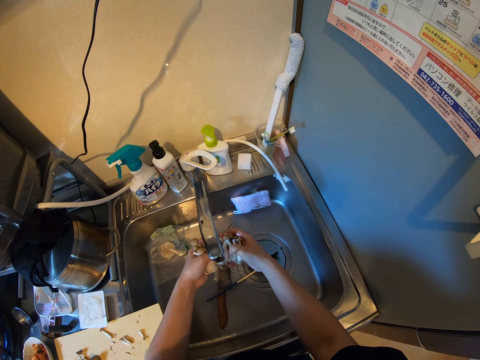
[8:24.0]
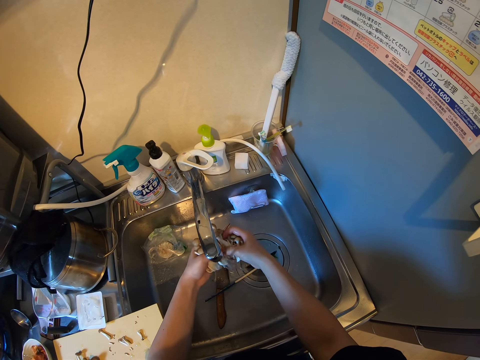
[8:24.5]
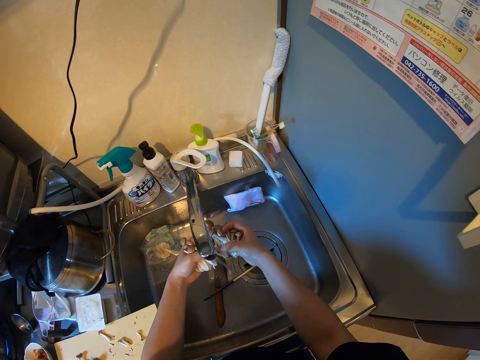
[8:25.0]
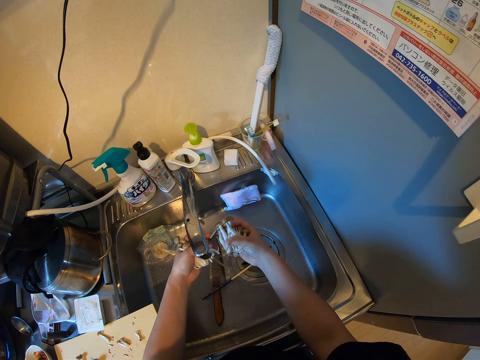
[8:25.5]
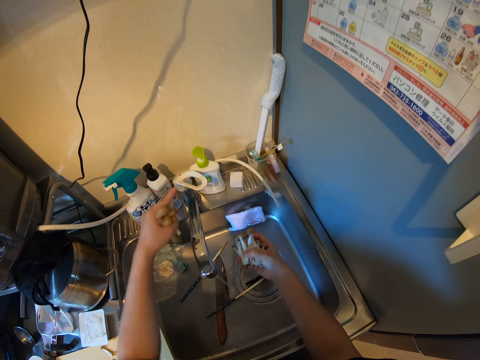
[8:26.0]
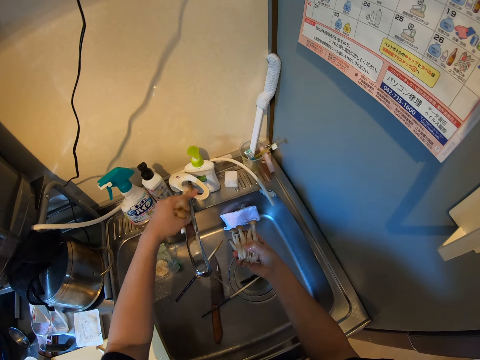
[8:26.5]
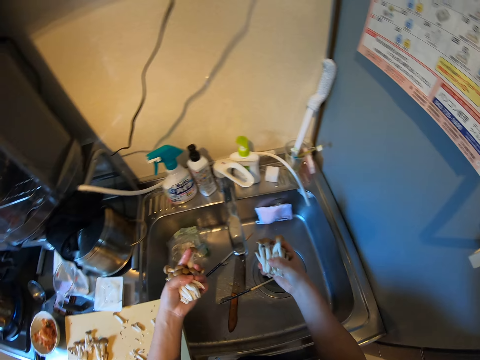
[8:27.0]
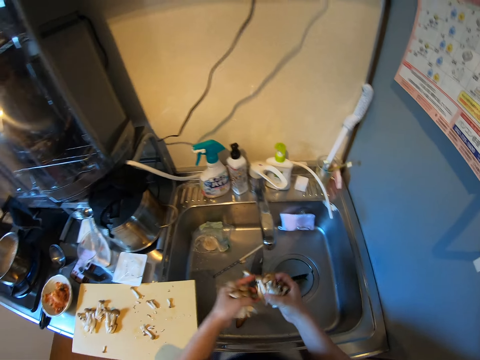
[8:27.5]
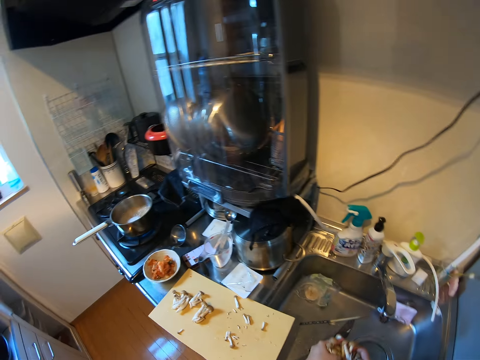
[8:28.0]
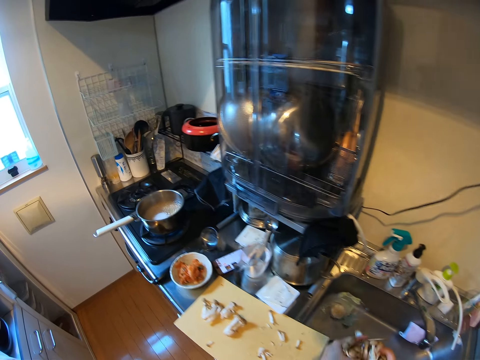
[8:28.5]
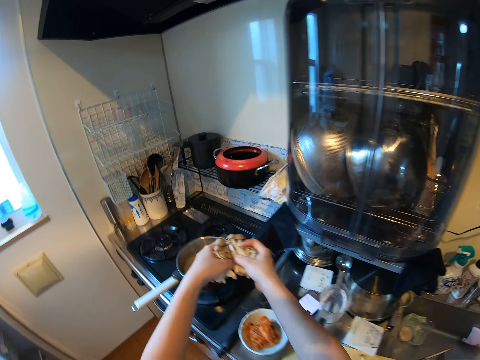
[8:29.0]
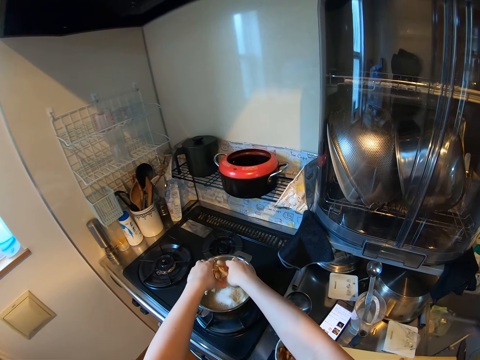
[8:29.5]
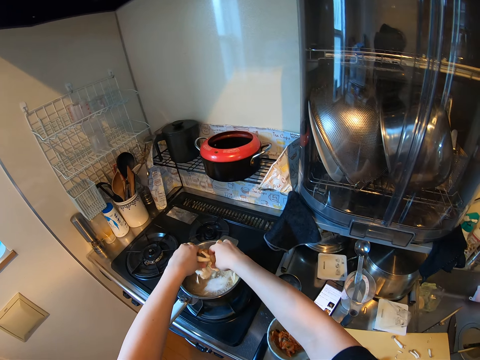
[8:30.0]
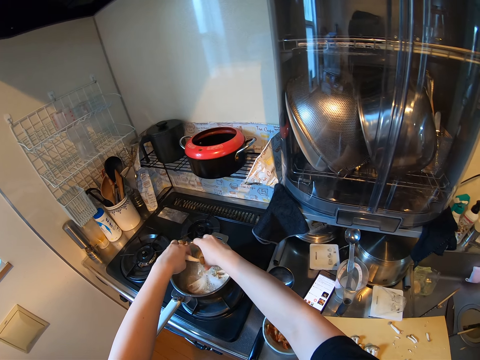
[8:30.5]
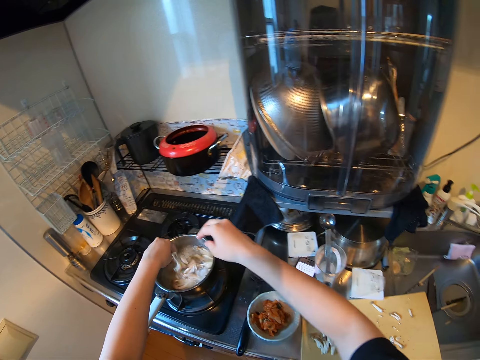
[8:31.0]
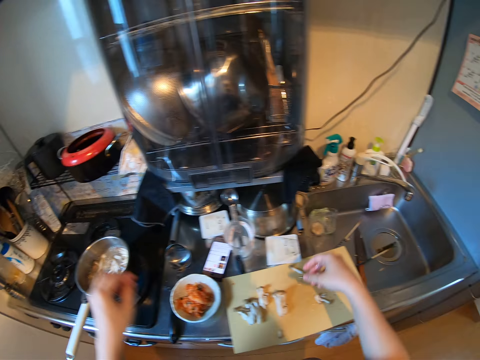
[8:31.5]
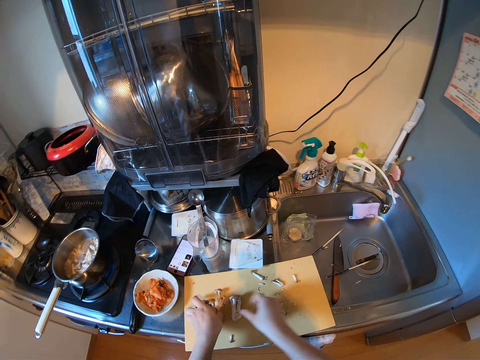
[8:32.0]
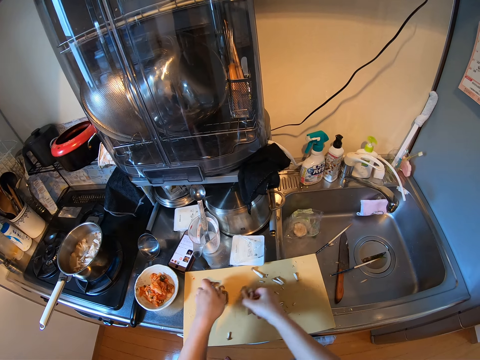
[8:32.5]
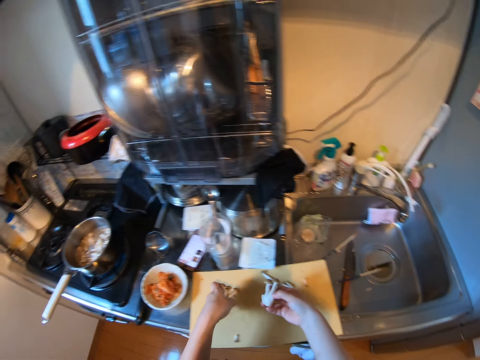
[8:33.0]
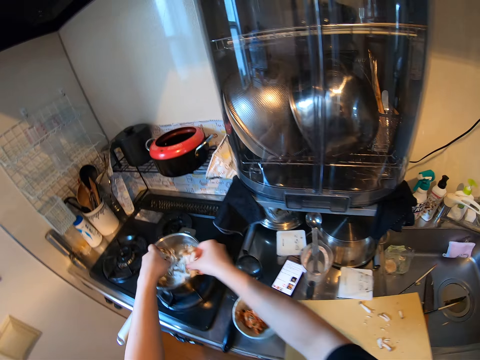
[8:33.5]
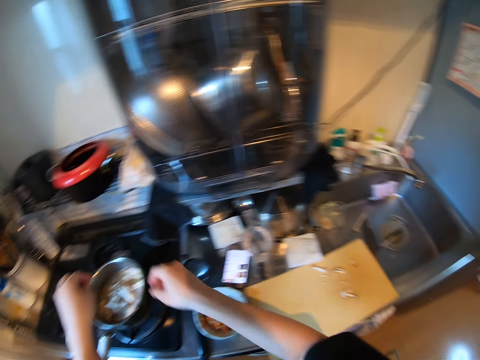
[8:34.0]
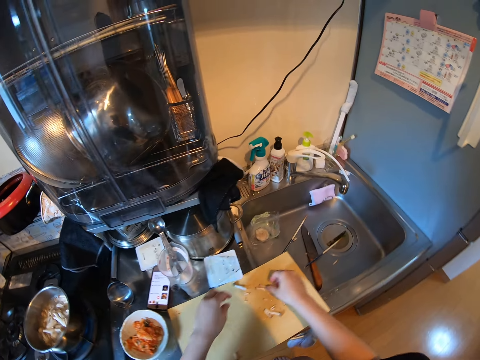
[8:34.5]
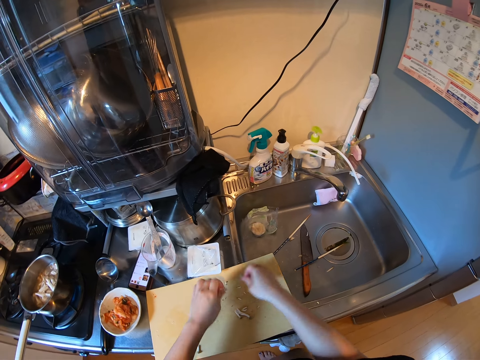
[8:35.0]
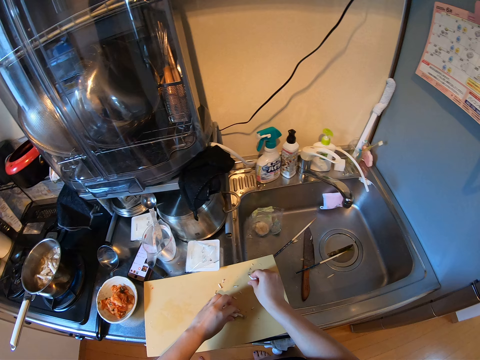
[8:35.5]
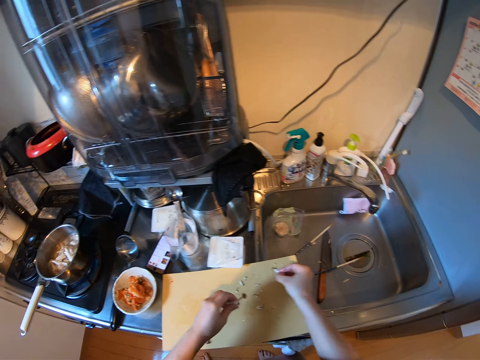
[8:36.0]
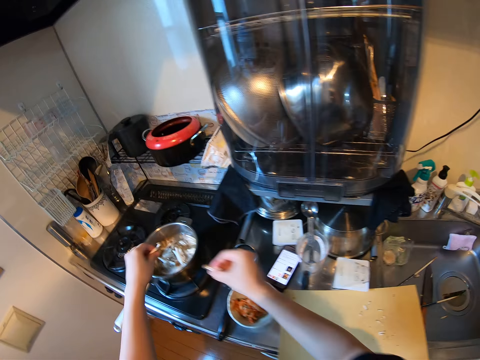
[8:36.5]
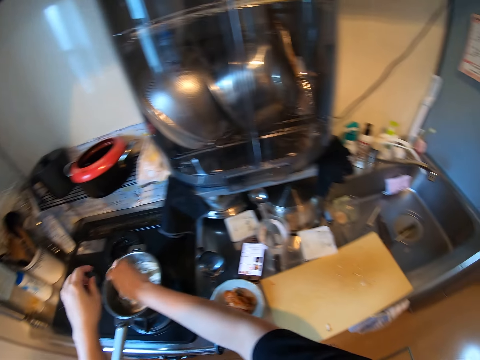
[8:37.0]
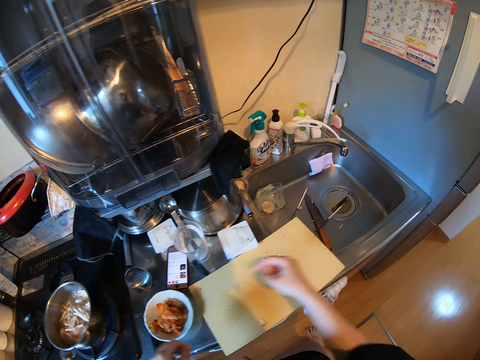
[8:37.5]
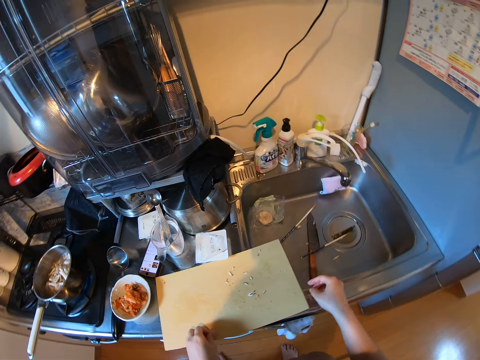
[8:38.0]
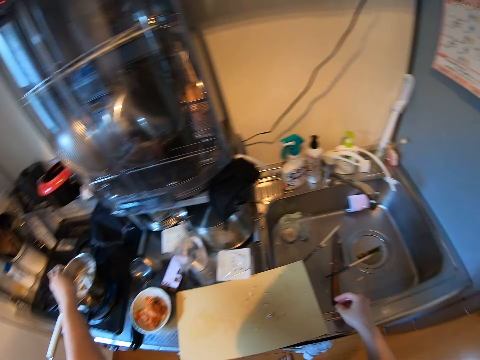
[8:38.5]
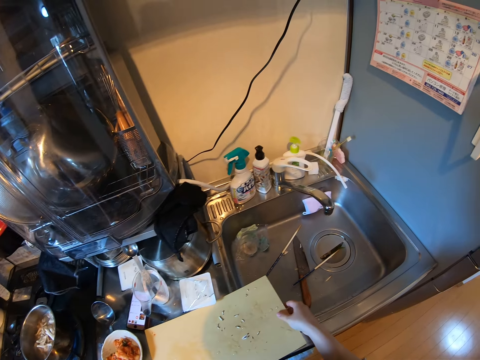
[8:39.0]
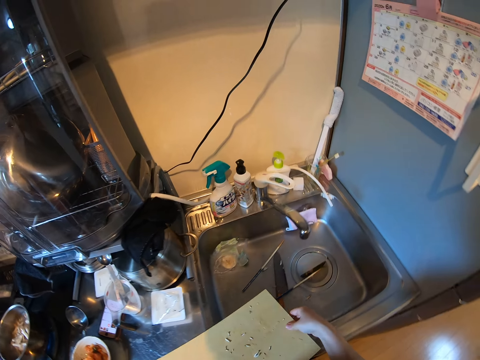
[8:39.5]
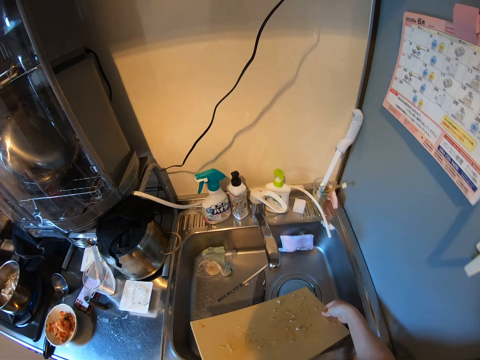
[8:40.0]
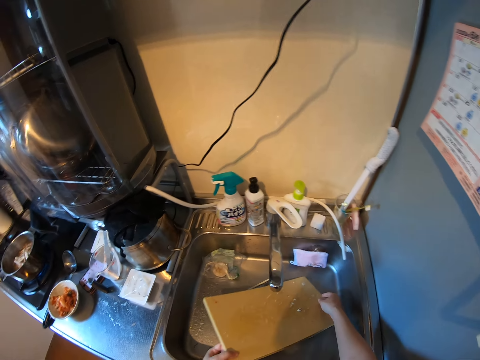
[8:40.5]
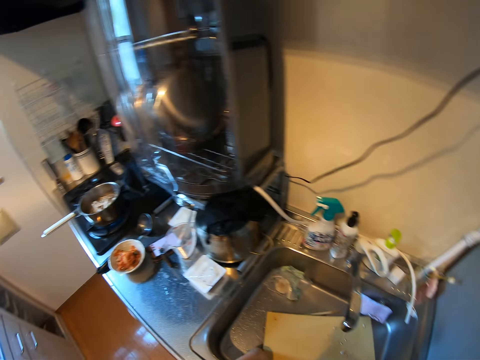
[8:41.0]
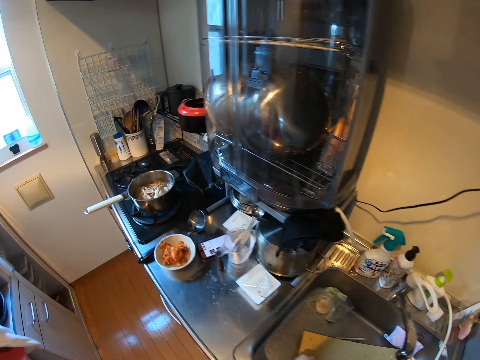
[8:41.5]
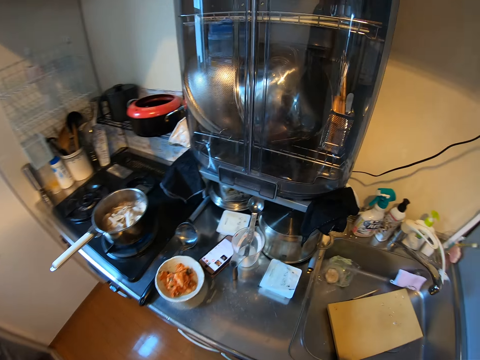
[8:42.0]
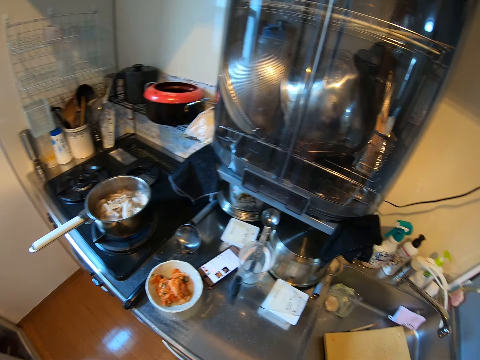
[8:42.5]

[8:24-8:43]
The camera wearer turns off the tap and shakes the pieces of the mushroom. They drop the mushrooms in the pan. They pick up mushrooms from the chopping board and drop the mushrooms in the pan. They pick up mushrooms from the chopping board and drop the mushrooms in the pan. They pick up a mushroom from the chopping board and drop the mushroom in the pan. They pick up the chopping board from the kitchen workbench and drop the chopping board in the sink. They walk in the kitchen.

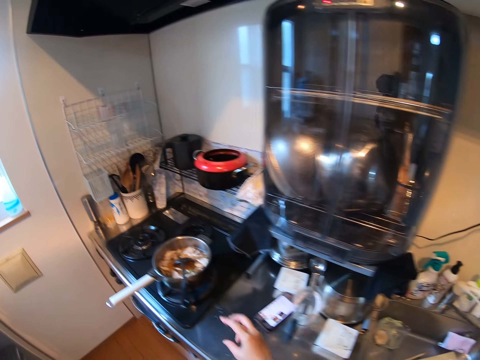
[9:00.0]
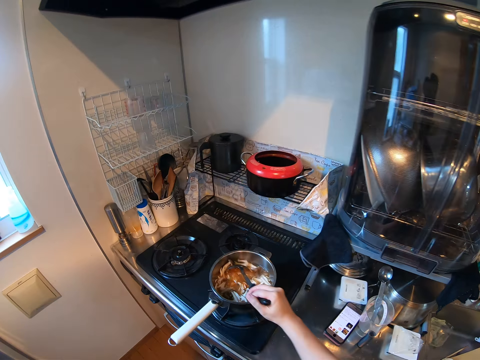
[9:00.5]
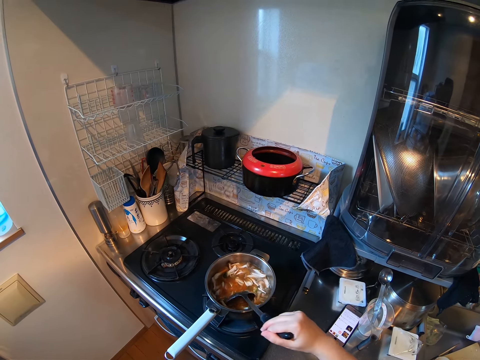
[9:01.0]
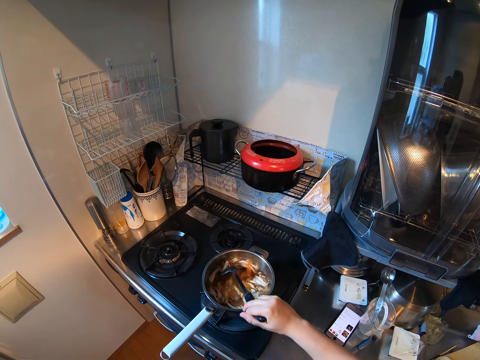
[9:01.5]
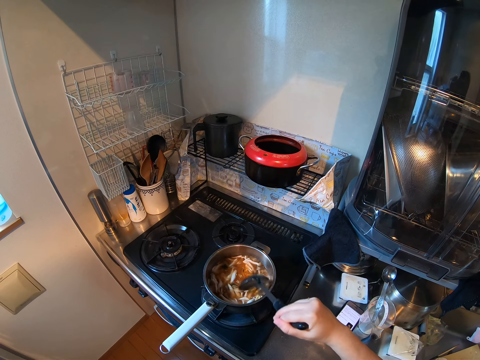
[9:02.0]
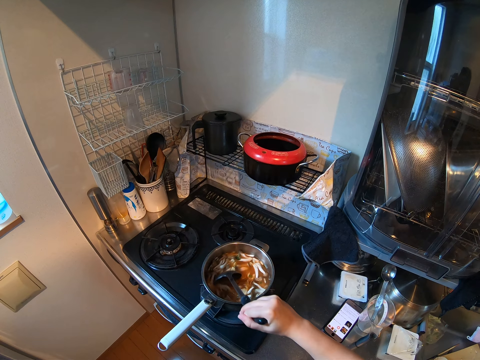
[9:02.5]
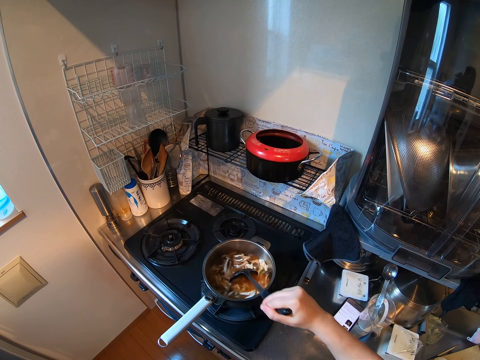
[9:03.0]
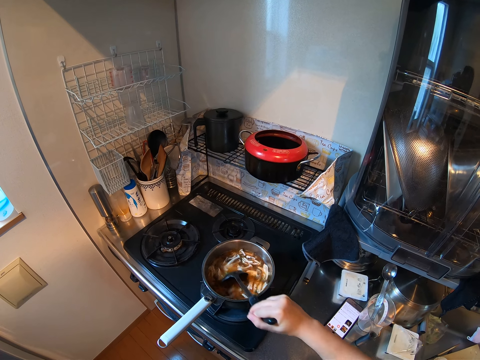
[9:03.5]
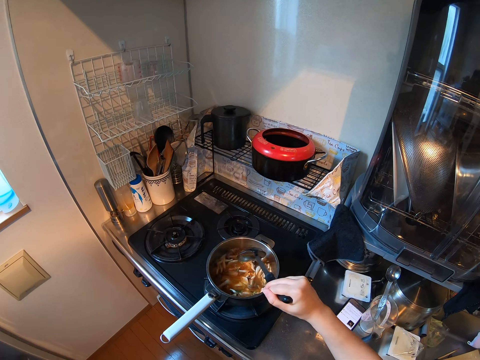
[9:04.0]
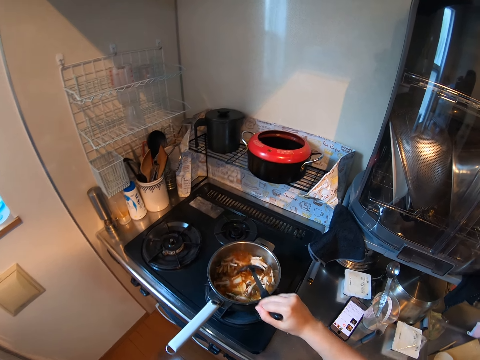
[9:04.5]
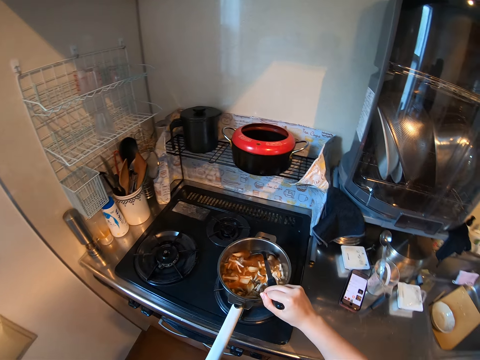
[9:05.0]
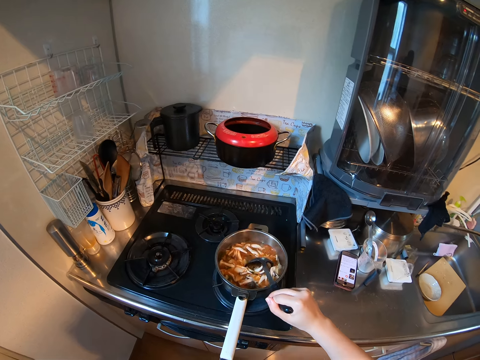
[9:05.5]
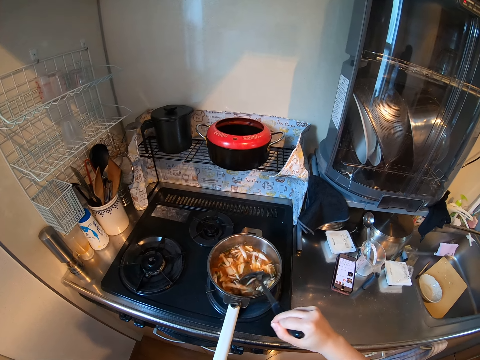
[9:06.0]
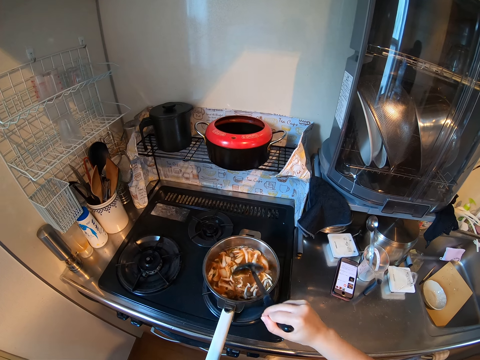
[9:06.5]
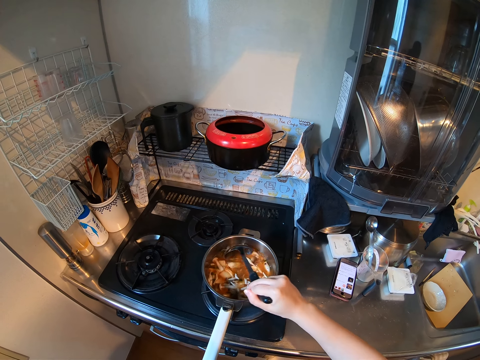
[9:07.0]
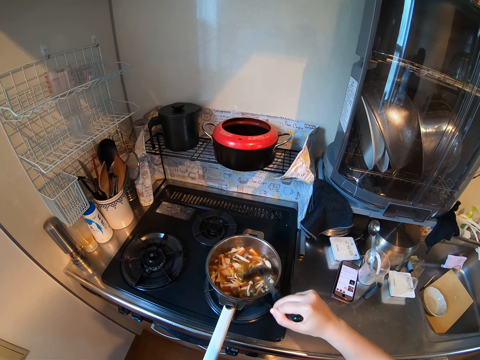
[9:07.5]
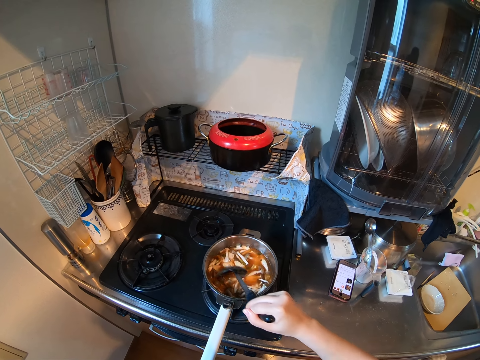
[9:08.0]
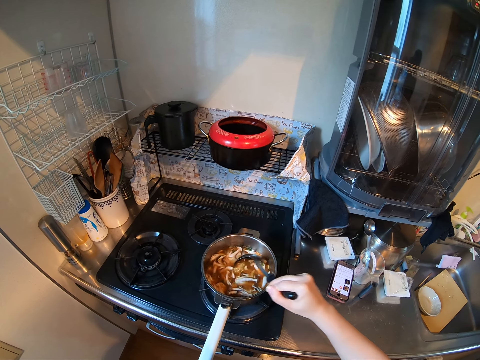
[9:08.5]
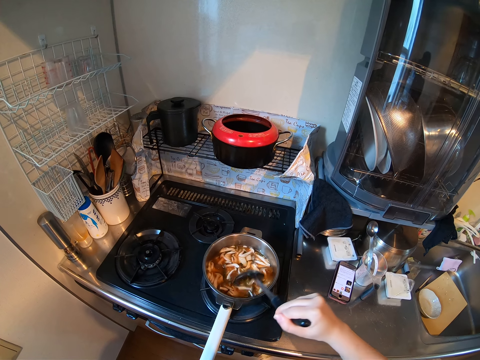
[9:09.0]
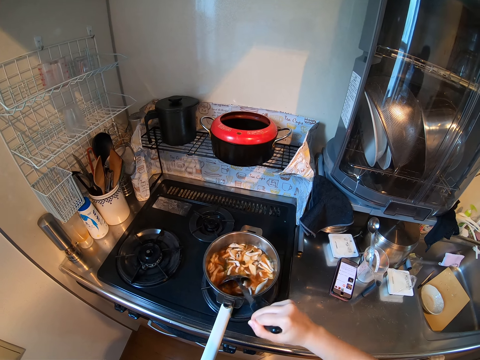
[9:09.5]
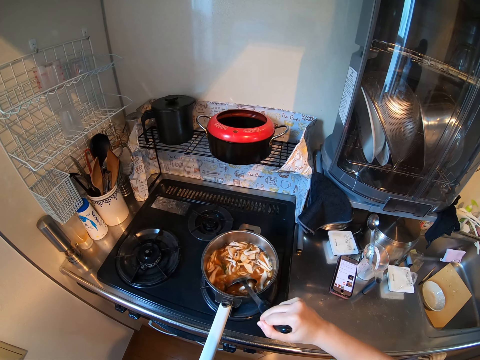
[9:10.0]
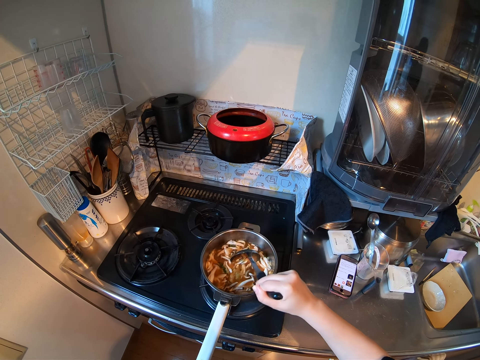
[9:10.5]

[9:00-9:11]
The camera wearer drops the plate on the chopping board. They pick up the cooking pot. They pick up the cooking spoon from the pan and stir the mixture in the pan with the cooking spoon.
